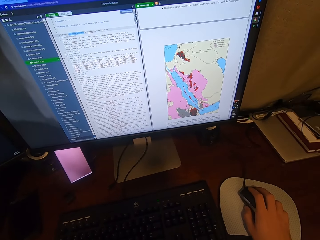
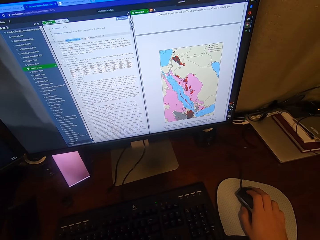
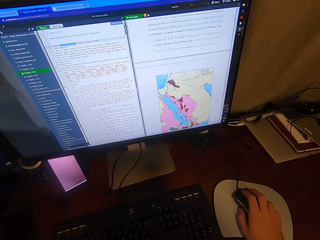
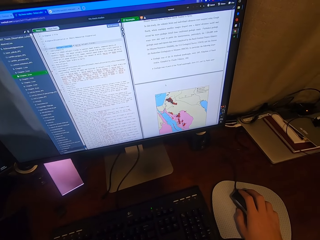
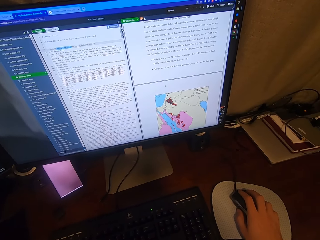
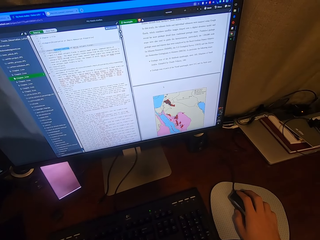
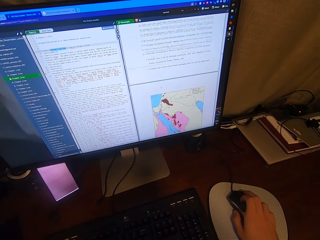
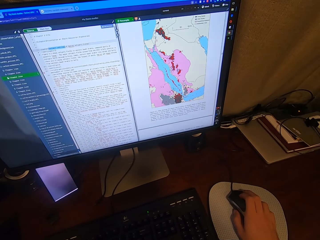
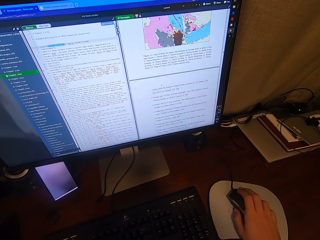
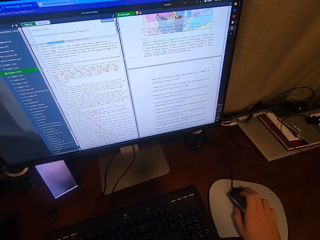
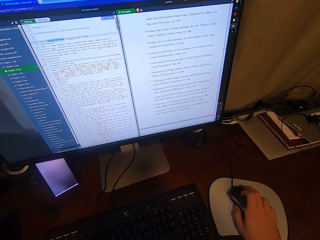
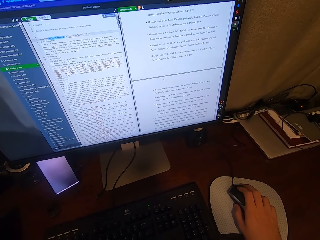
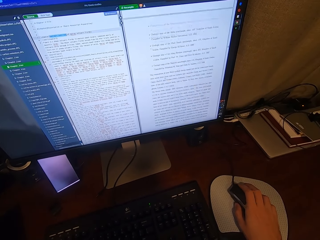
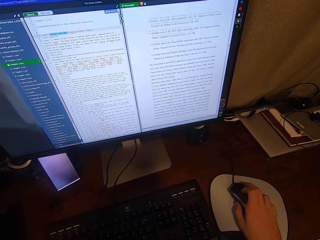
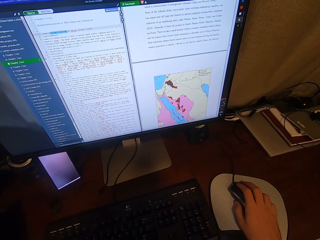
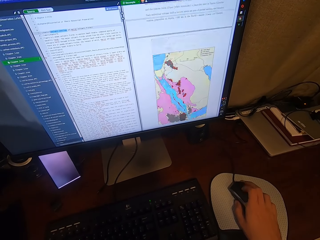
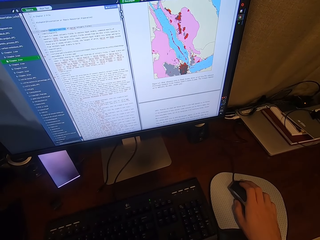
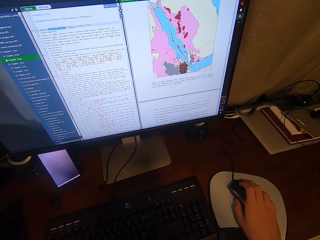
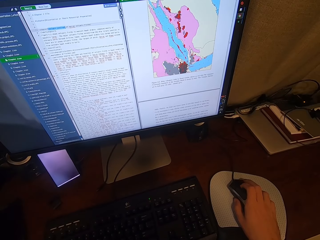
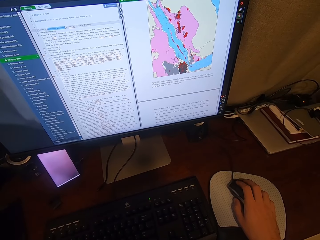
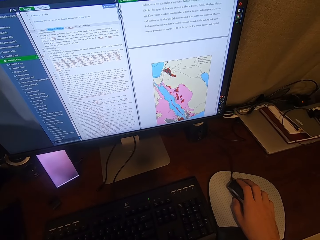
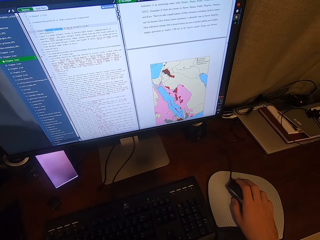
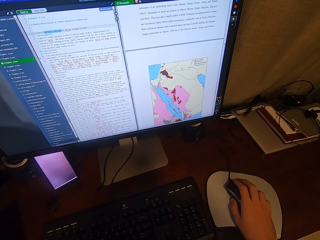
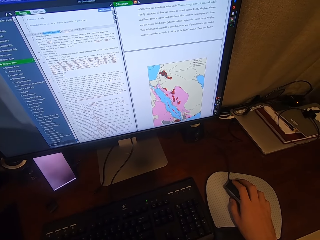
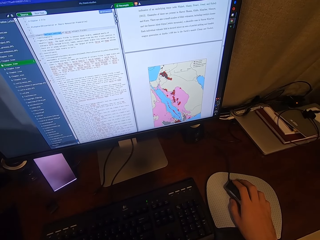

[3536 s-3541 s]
The camera wearer scrolls on the USB mouse attached to the desktop computer with his right hand.

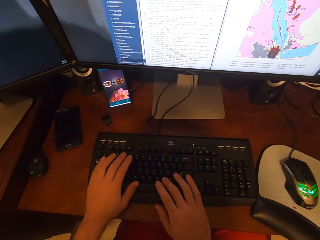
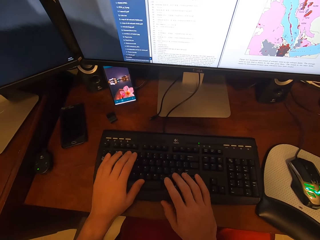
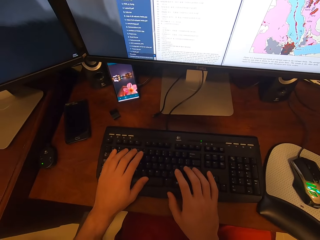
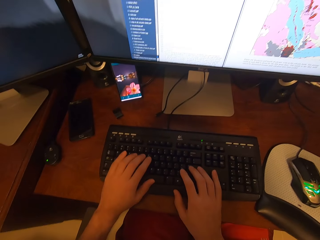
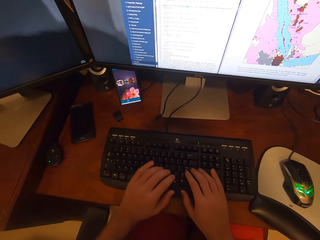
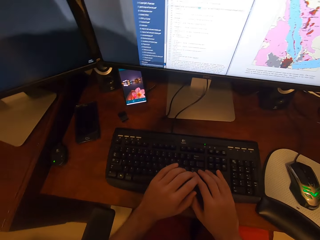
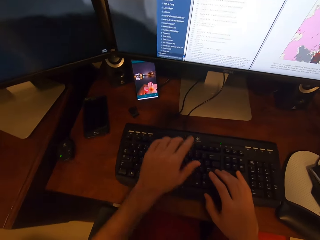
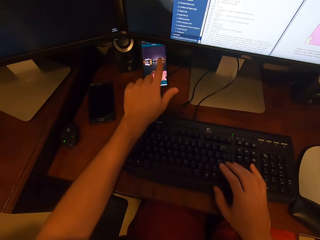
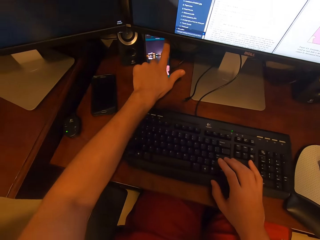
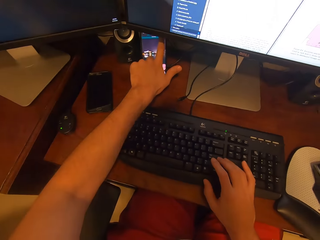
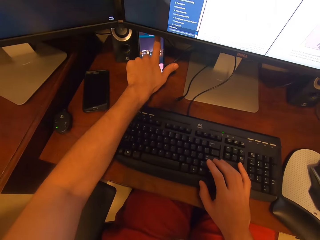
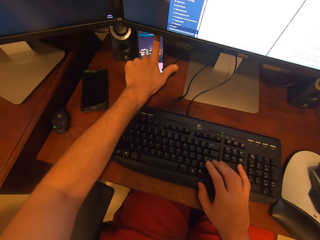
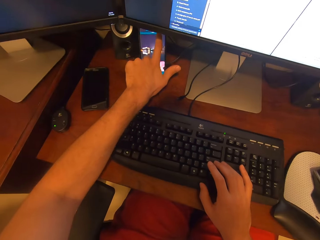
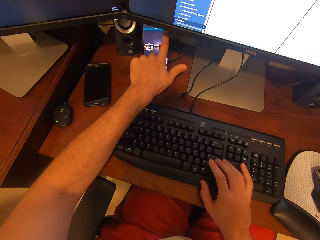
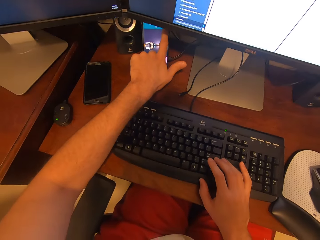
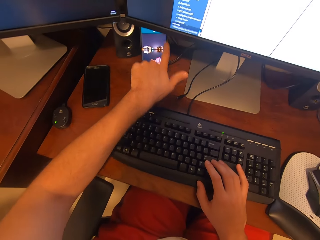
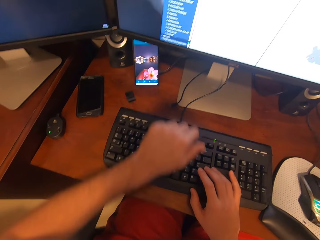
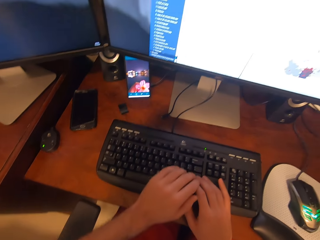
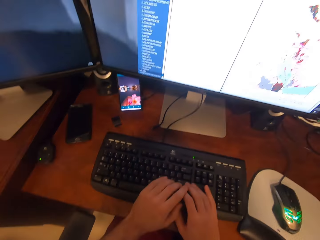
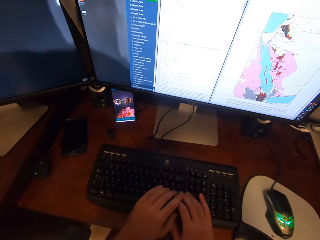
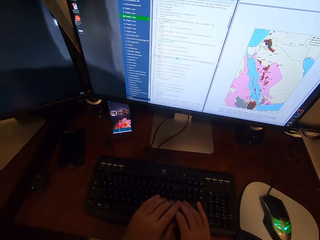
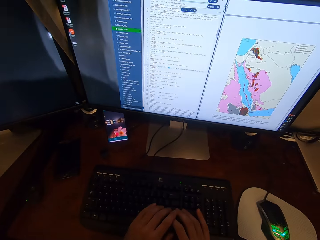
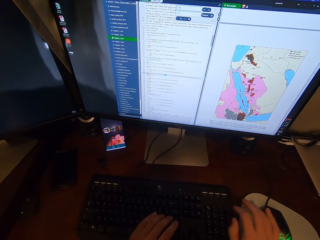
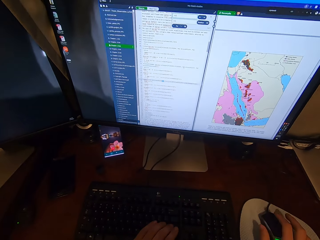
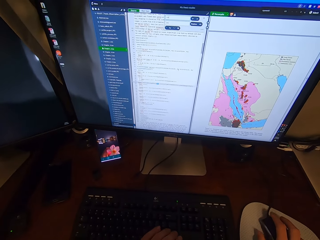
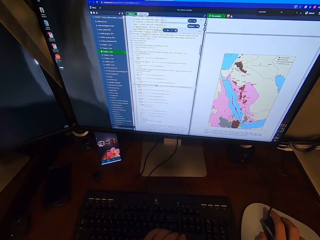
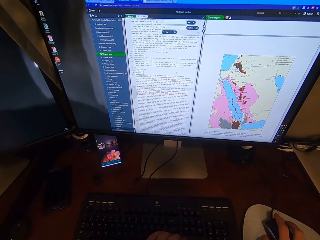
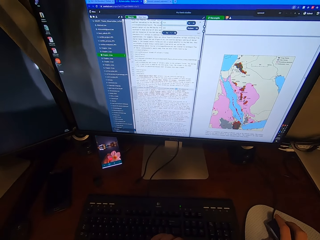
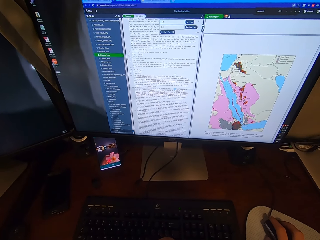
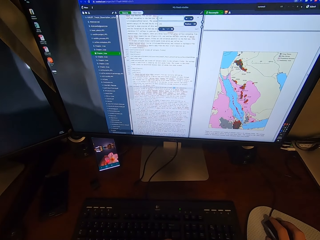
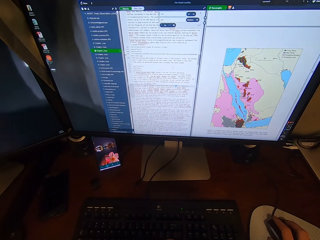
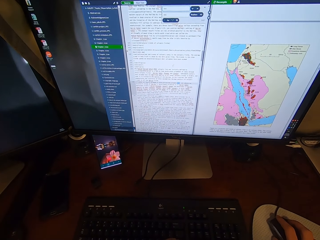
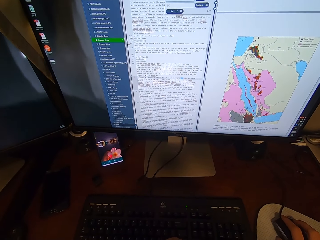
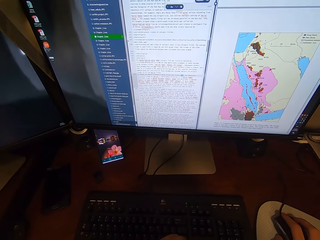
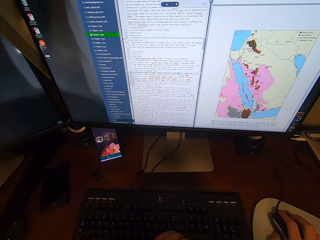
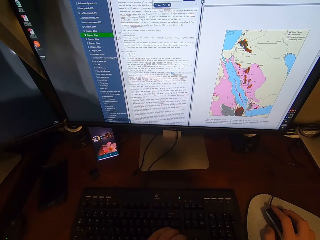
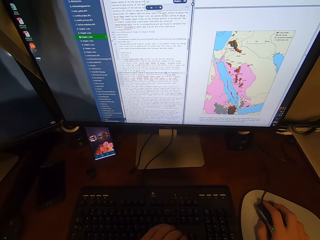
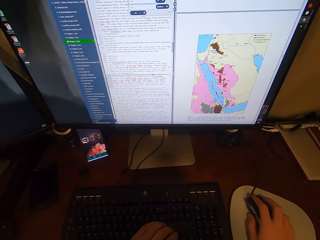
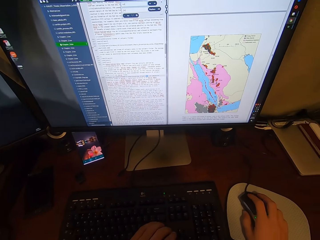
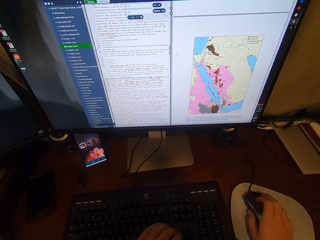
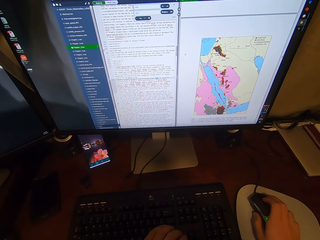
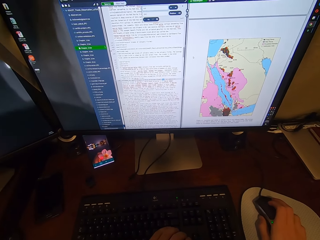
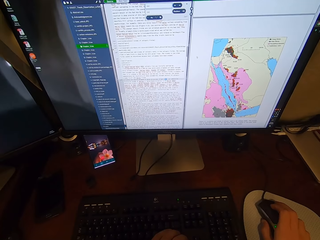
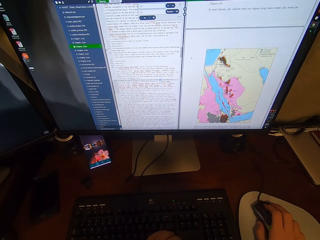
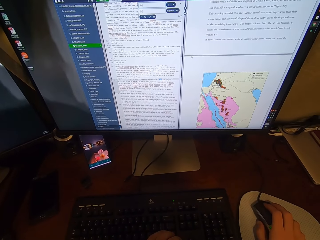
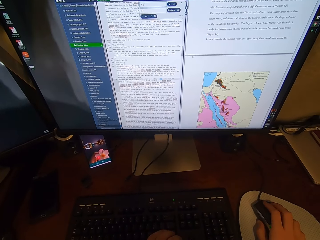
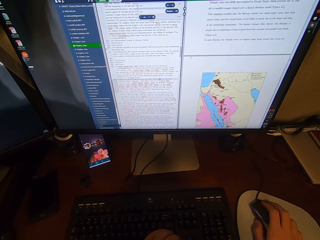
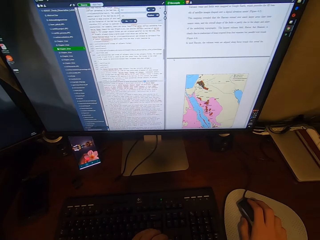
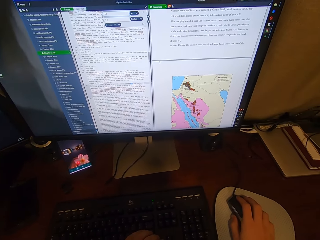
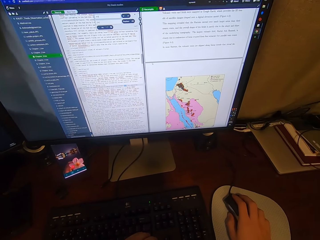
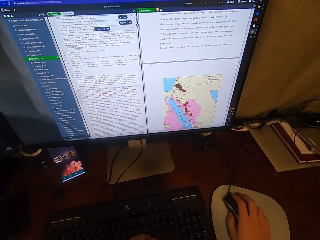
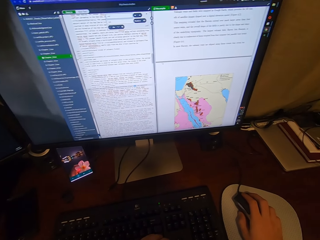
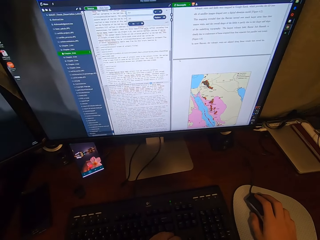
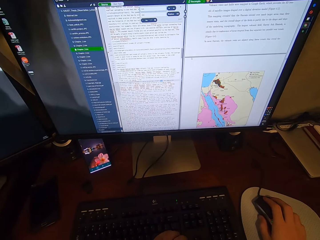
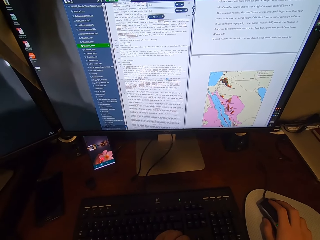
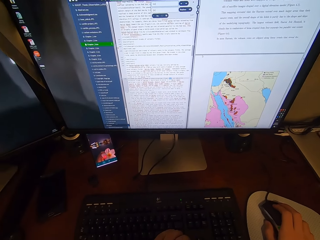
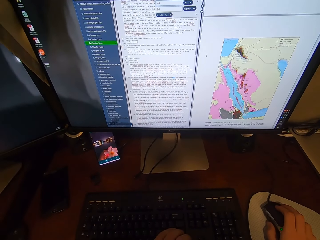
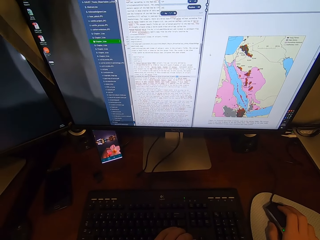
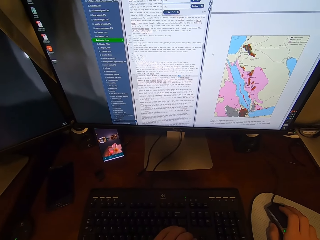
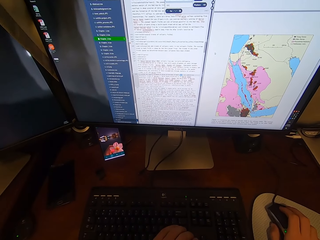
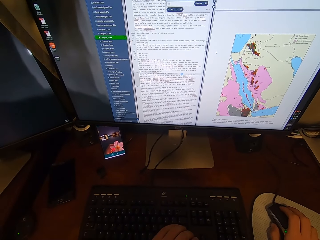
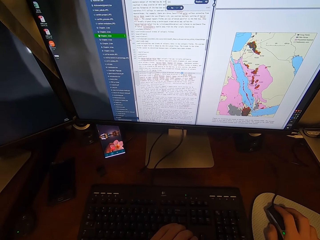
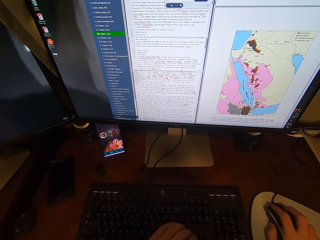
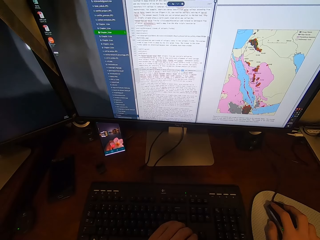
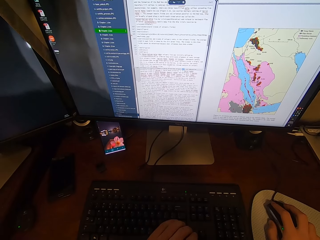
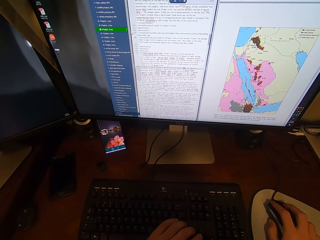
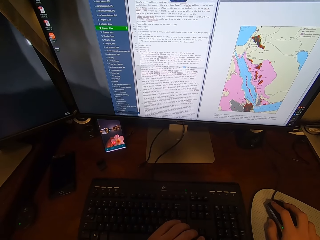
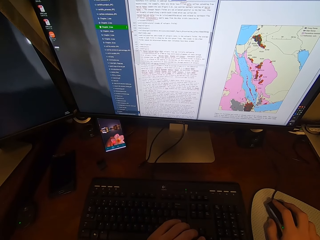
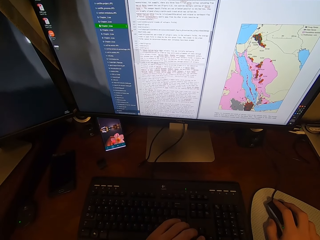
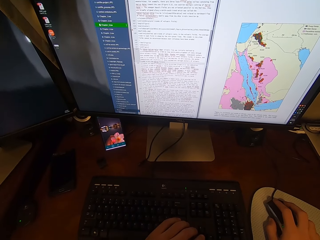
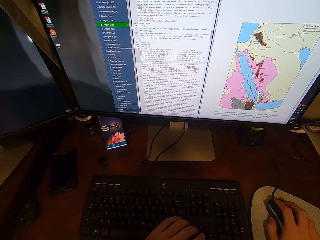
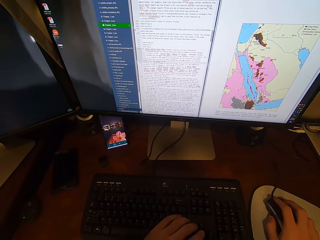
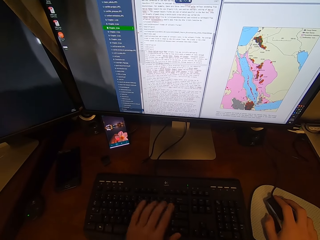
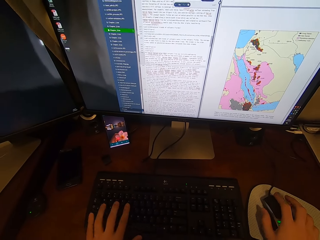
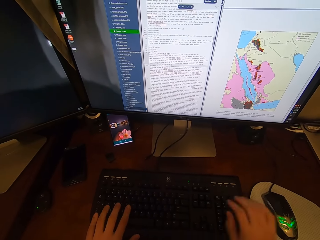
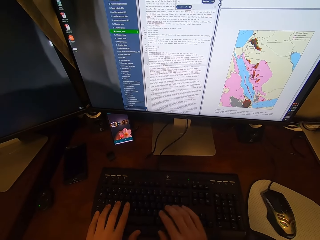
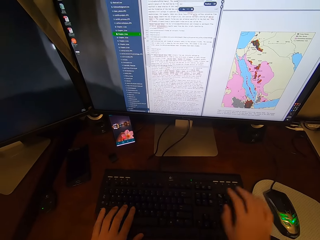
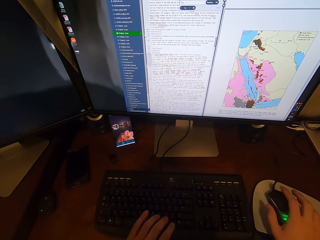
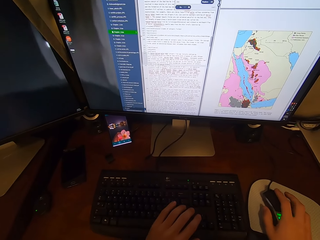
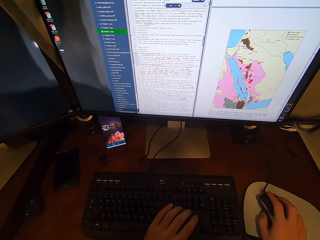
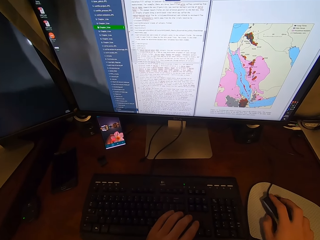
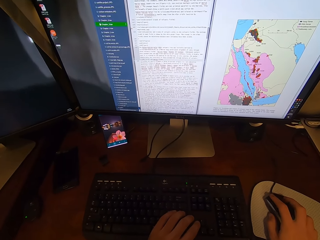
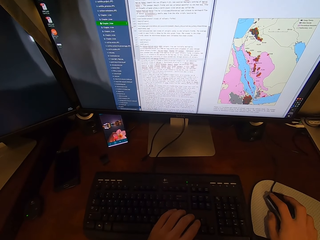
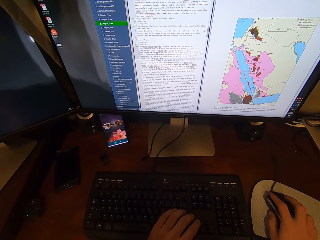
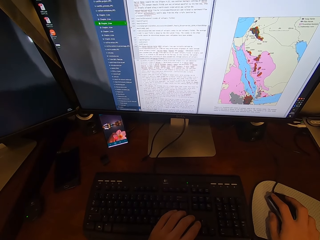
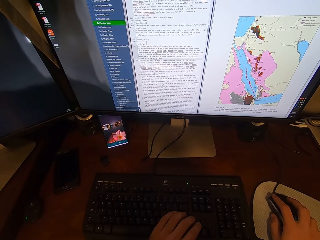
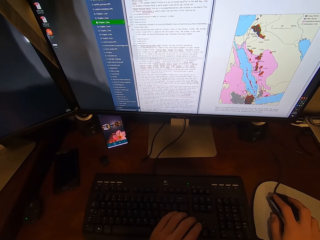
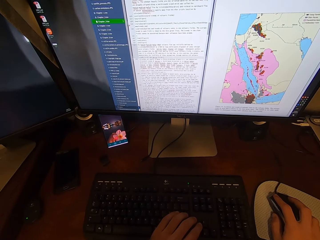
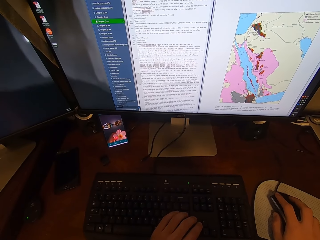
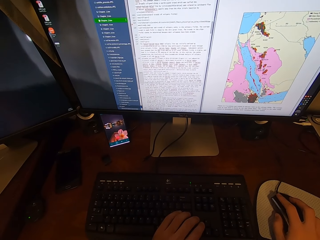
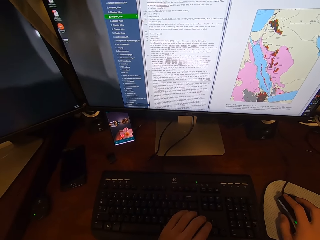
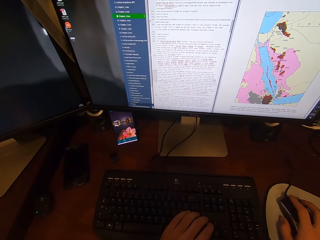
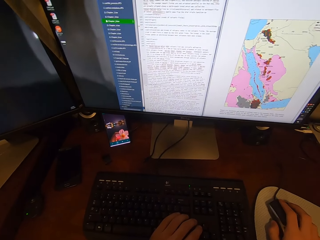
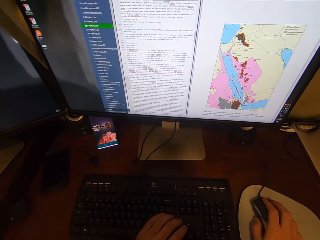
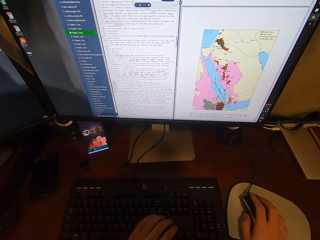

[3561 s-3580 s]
The camera wearer types on the computer. He scrolls the phone. He taps the screen of the smart phone on the desk with his left hand. He types on the keyboard attached to the desktop computer with his hands. He scrolls on the USB mouse attached to the desktop computer with his right hand and clicks on the USB mouse attached to the desktop computer with his right hand. He looks at the computer. He removes his right hand from the USB mouse attached to the desktop computer.
